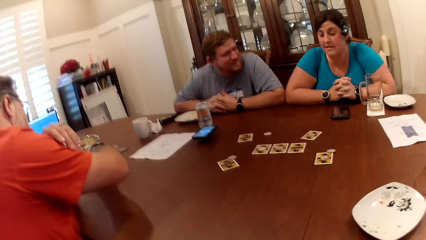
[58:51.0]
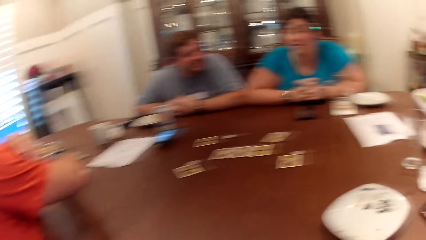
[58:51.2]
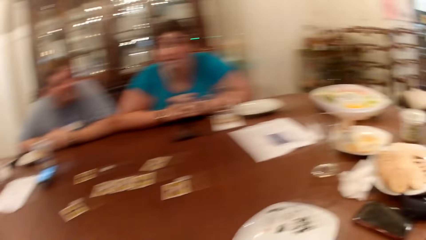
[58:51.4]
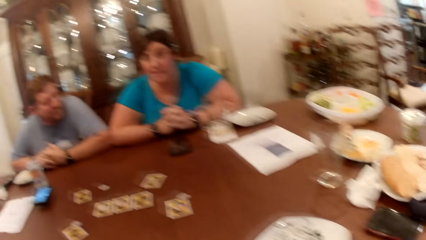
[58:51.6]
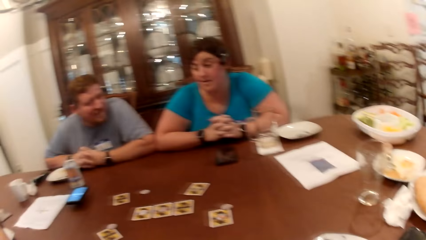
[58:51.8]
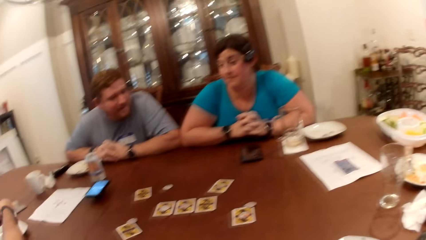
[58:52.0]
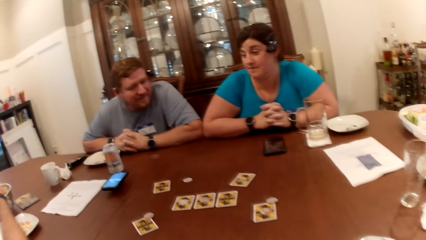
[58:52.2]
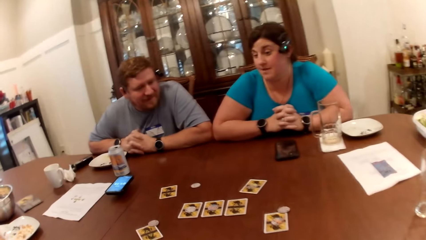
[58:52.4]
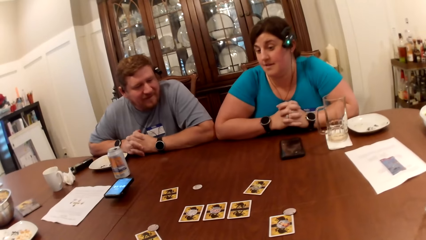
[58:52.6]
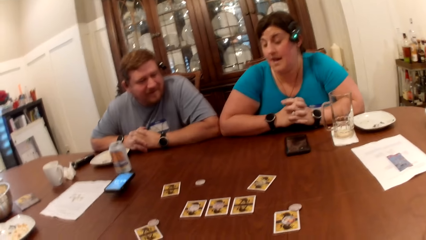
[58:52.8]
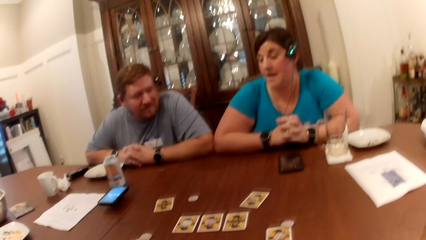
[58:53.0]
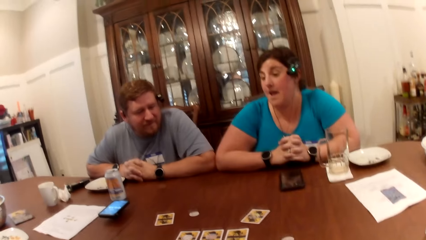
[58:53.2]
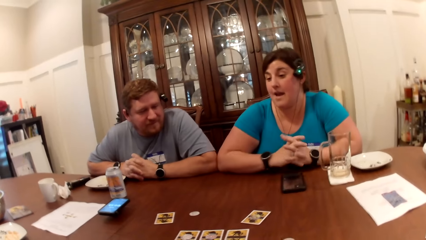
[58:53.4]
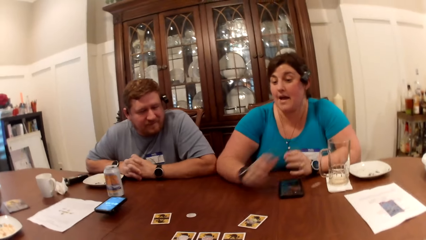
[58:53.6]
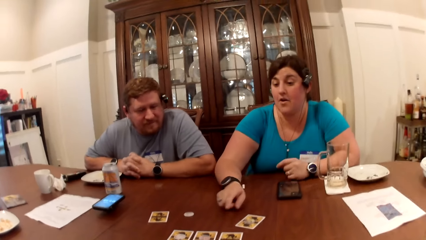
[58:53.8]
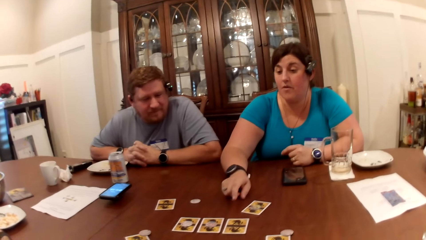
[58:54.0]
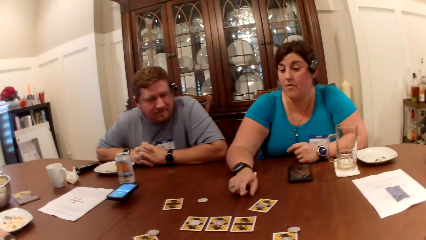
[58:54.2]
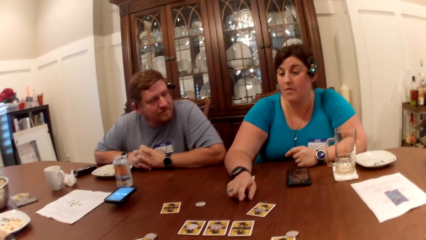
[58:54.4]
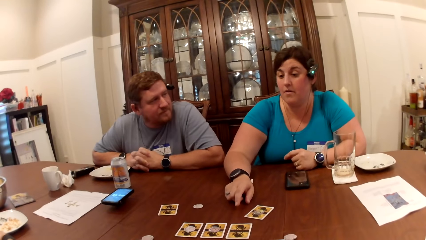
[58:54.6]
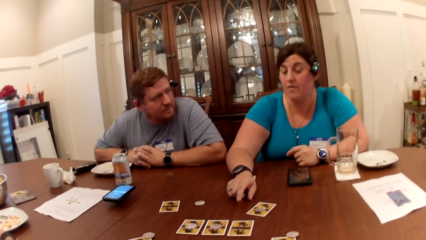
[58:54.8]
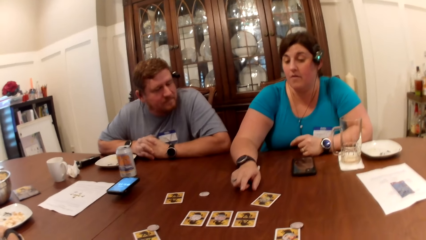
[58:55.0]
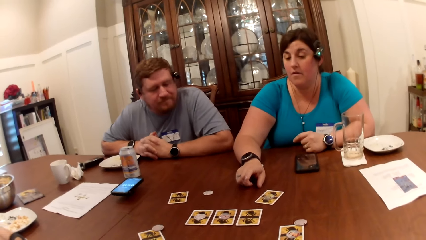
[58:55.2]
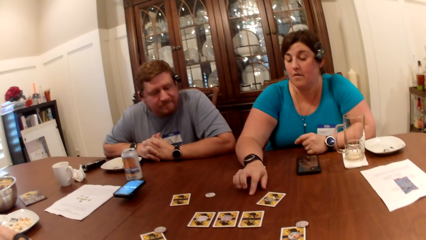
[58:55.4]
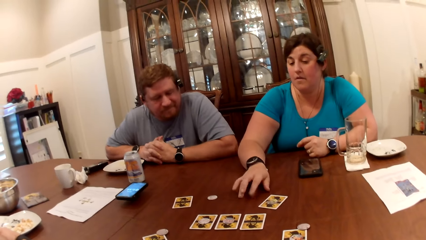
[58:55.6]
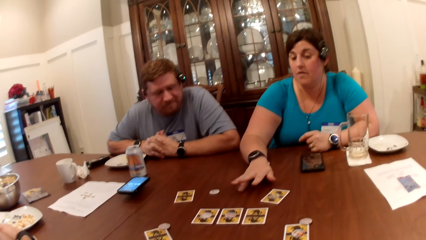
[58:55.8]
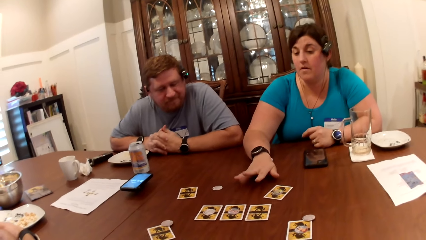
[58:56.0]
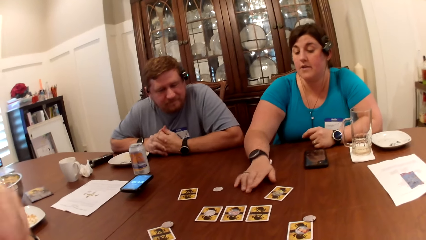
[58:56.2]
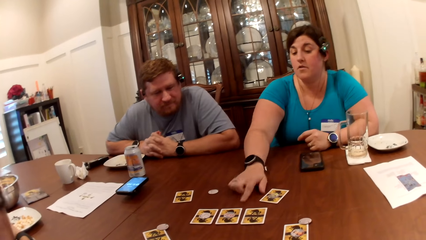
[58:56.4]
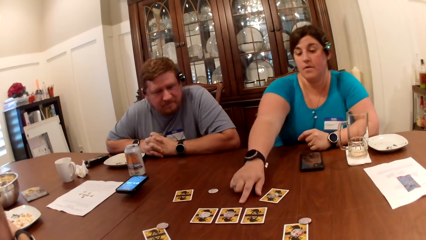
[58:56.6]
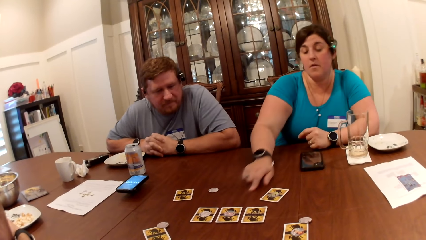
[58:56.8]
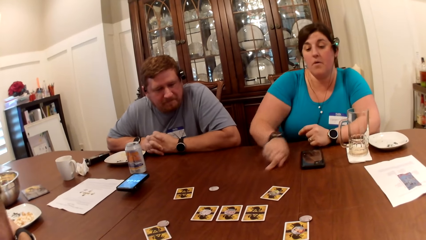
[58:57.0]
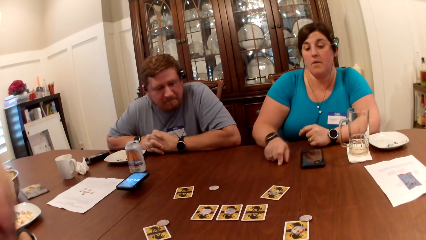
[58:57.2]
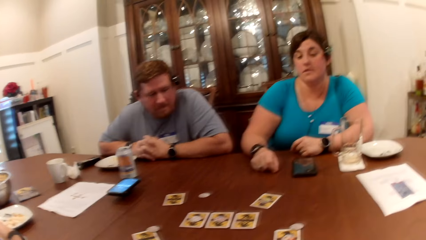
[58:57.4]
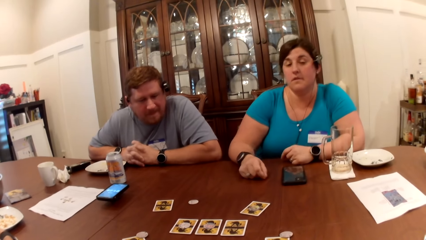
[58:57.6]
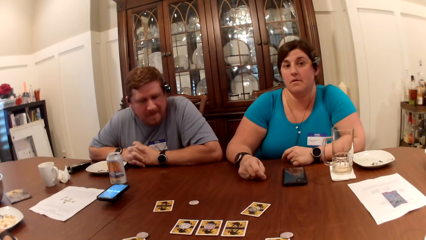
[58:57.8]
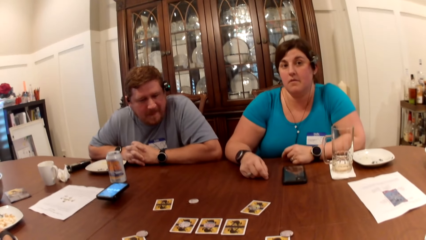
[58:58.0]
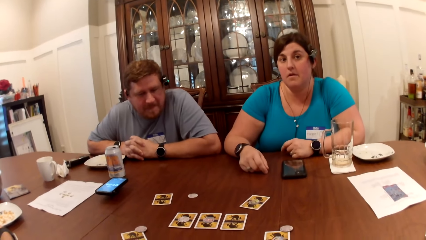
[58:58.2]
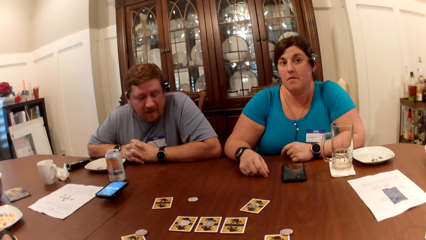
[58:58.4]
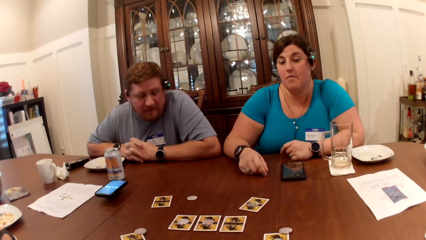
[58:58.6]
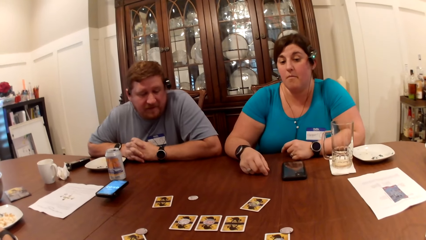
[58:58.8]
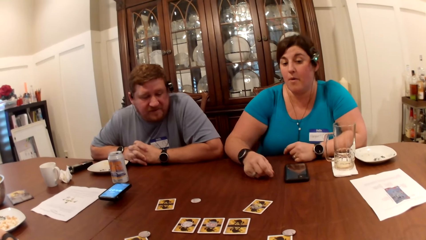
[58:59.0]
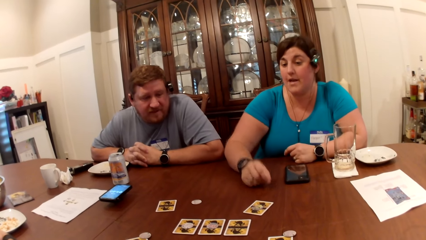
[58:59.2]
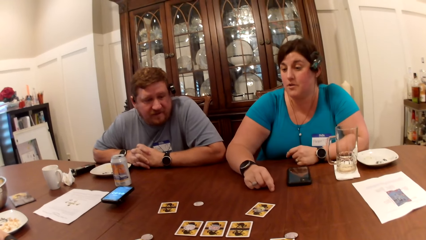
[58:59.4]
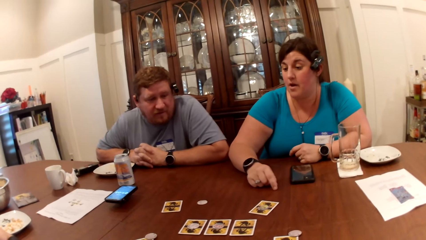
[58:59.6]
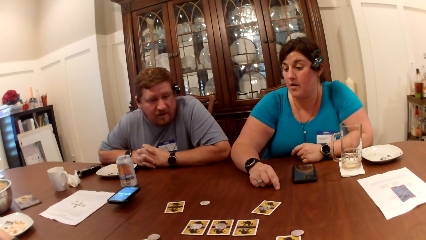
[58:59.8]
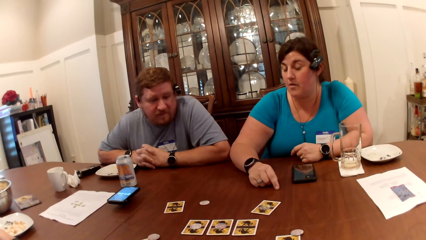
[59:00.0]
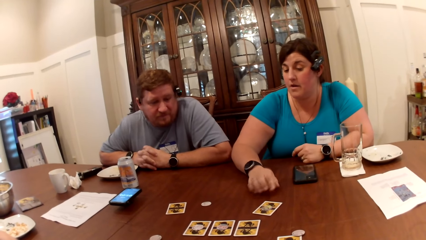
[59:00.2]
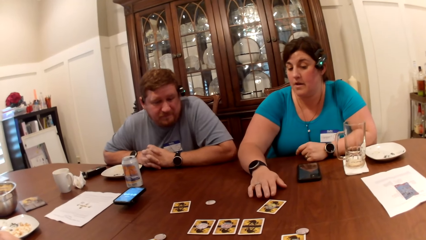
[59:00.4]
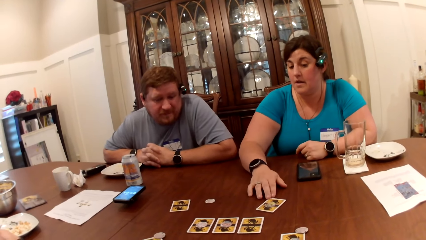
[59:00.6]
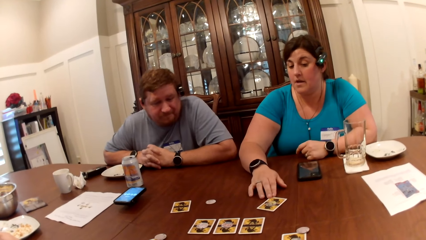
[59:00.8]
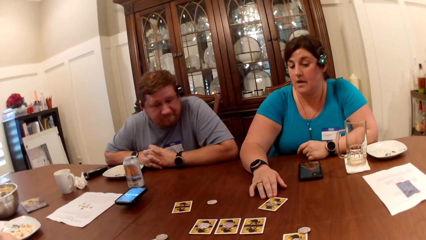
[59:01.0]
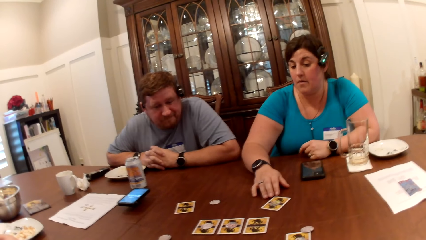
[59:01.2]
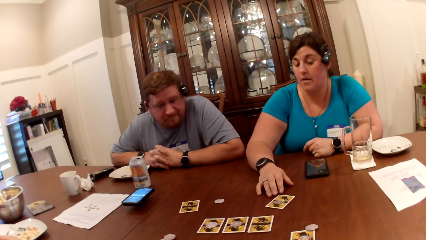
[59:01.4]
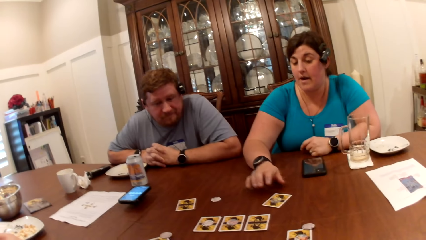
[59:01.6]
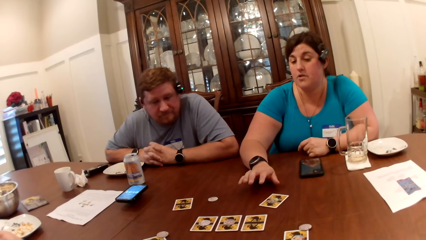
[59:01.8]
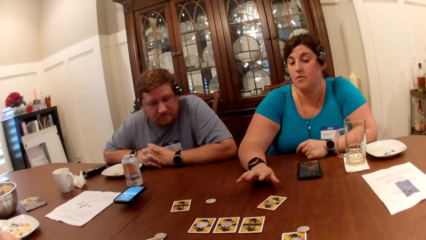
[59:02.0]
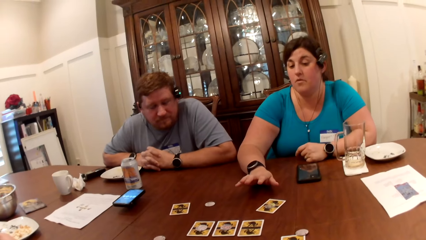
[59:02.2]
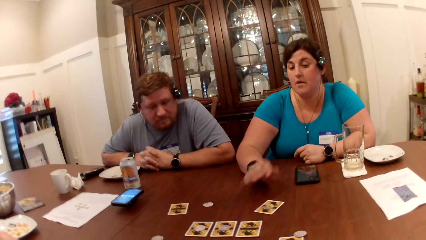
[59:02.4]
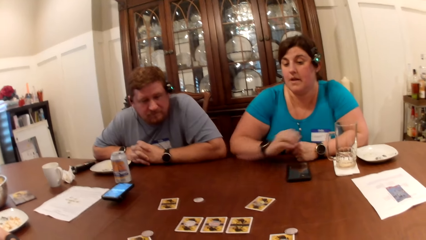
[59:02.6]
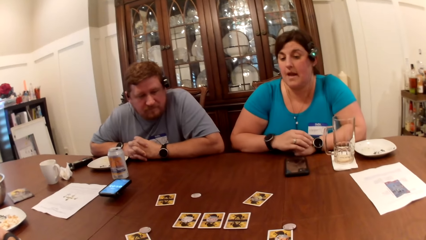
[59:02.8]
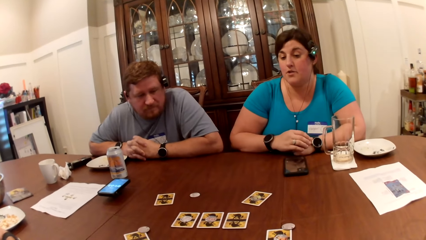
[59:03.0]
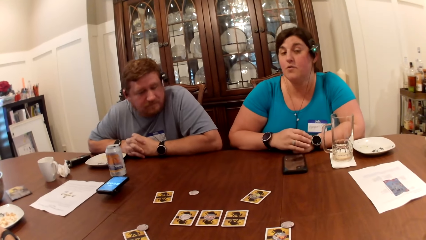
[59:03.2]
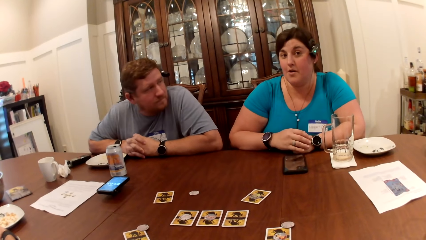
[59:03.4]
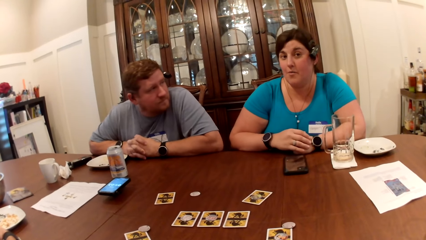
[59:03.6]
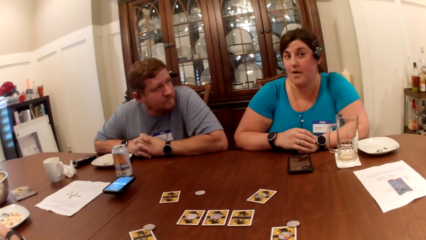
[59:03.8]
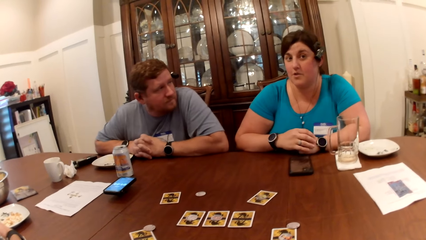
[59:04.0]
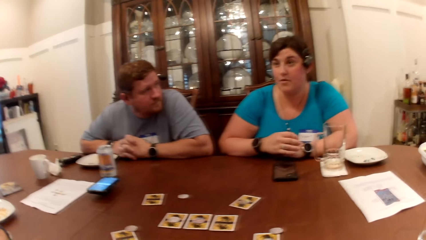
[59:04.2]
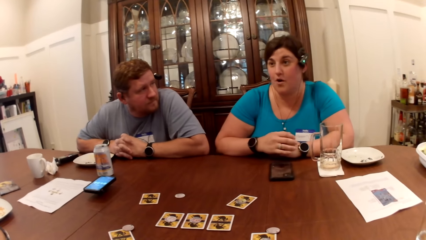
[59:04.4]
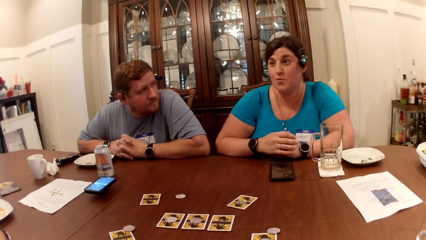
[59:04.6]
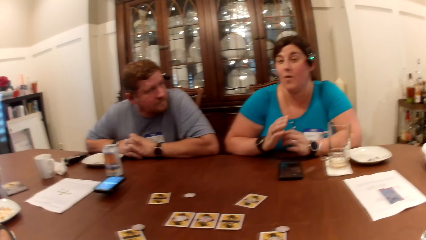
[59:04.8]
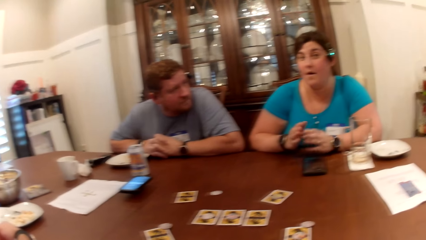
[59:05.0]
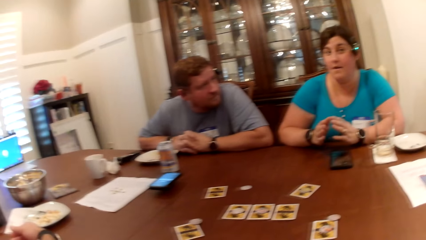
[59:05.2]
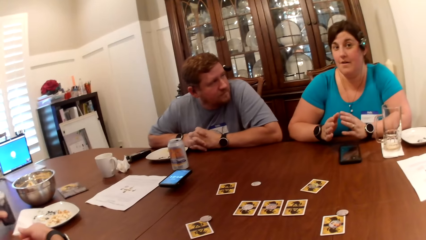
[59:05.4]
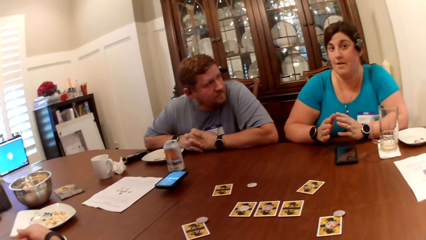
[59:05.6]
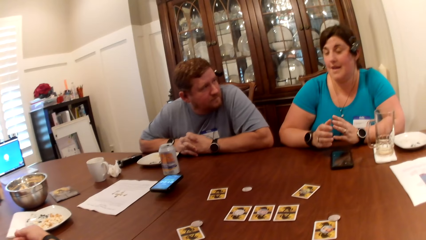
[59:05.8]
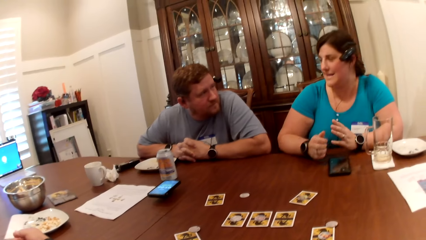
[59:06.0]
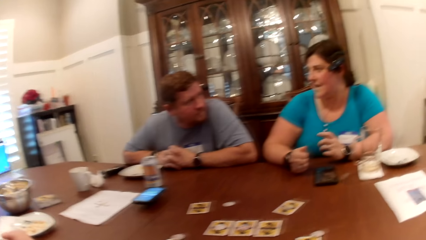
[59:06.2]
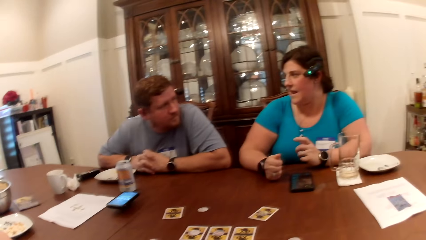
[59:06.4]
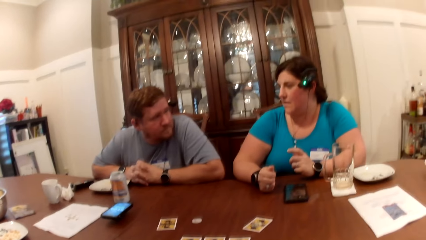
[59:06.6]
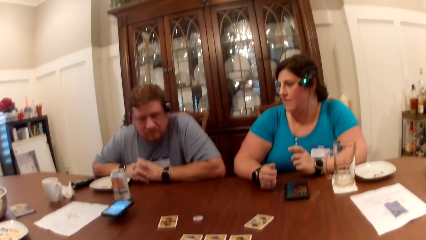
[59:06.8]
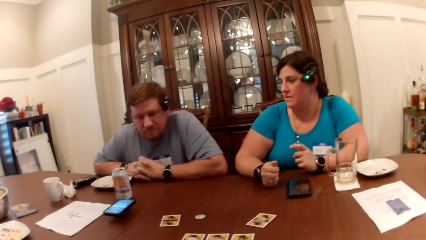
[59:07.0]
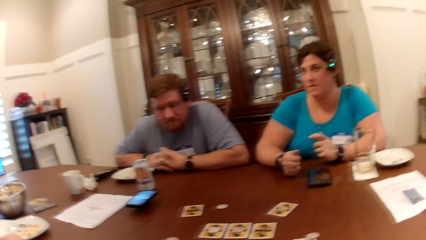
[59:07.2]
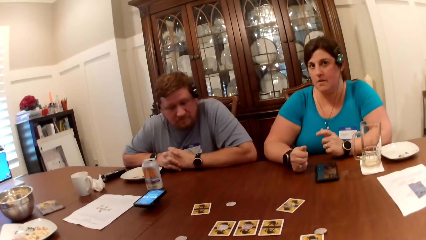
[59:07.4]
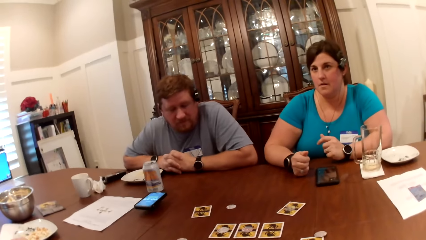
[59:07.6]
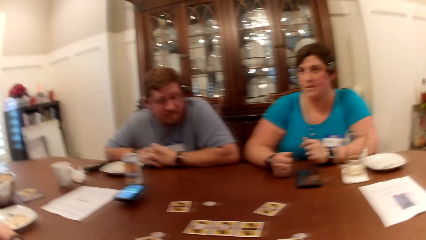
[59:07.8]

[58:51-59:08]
The camera wearer turns around the room. A woman makes a gesture. The woman adjusts a card on the table with her right hand.
